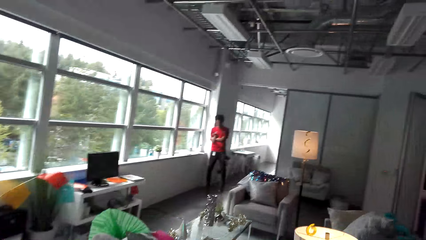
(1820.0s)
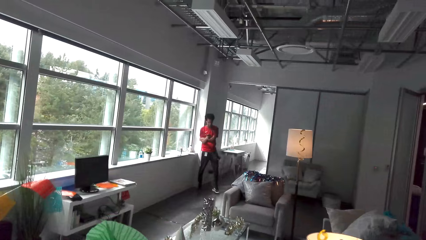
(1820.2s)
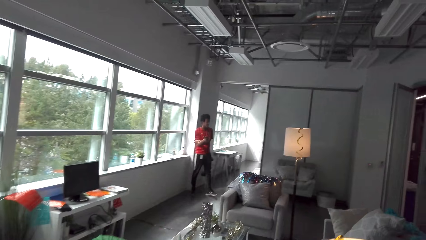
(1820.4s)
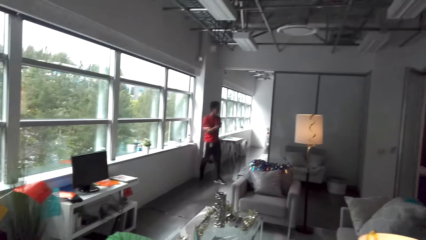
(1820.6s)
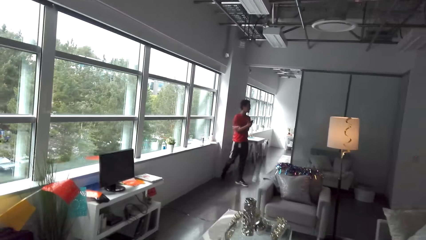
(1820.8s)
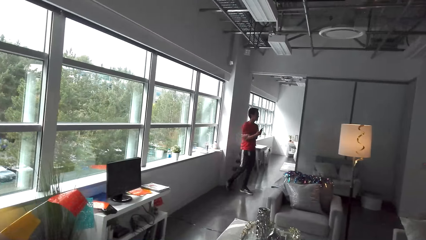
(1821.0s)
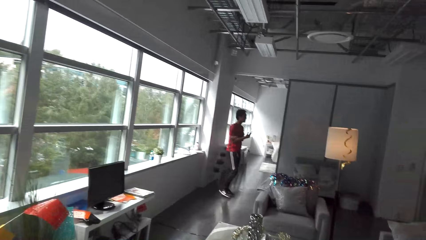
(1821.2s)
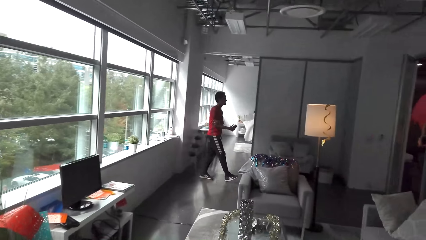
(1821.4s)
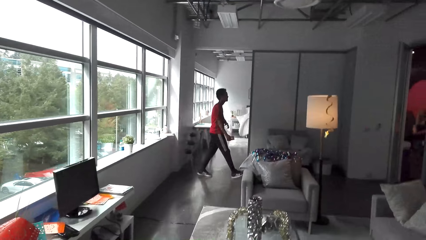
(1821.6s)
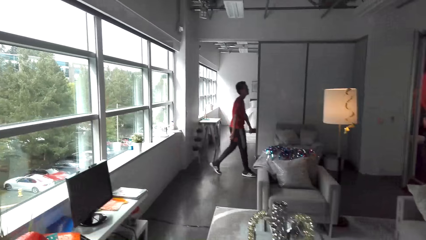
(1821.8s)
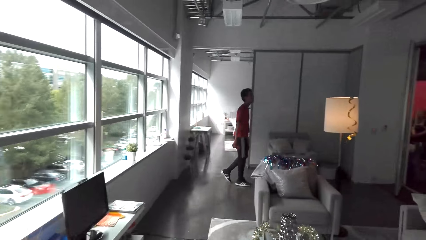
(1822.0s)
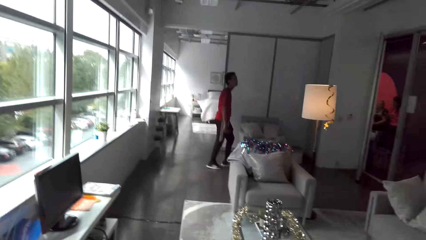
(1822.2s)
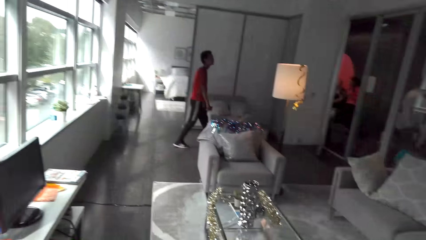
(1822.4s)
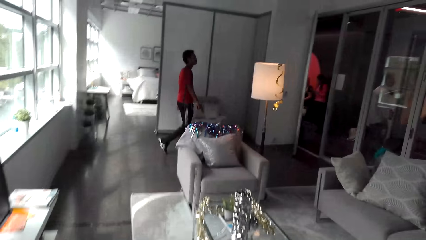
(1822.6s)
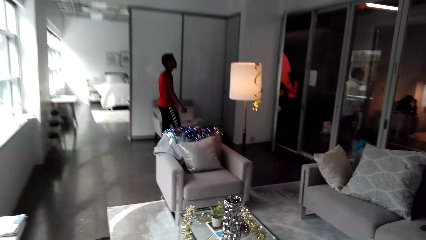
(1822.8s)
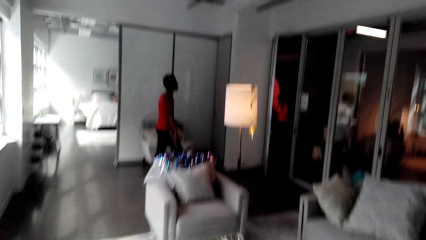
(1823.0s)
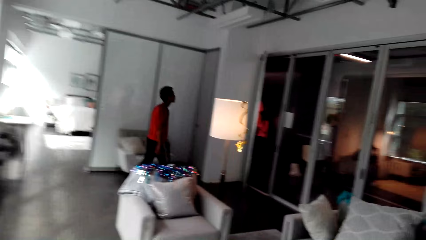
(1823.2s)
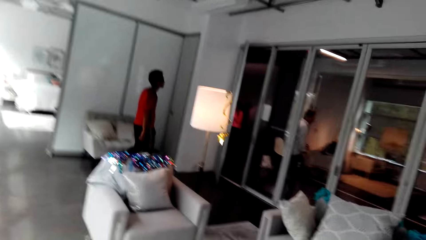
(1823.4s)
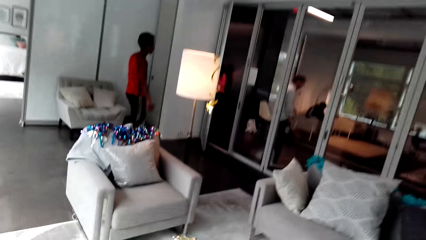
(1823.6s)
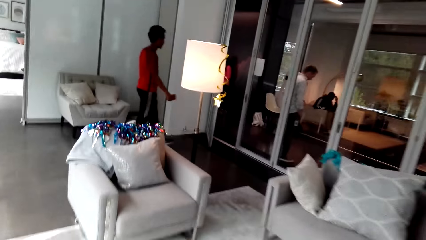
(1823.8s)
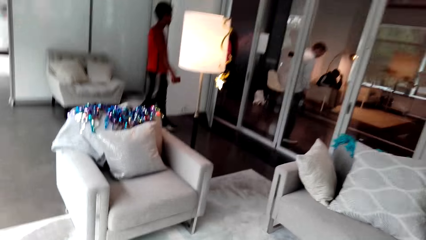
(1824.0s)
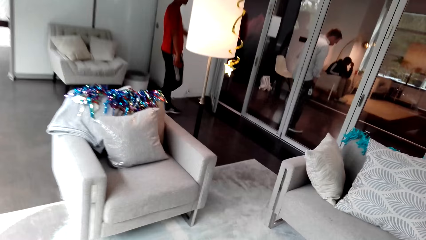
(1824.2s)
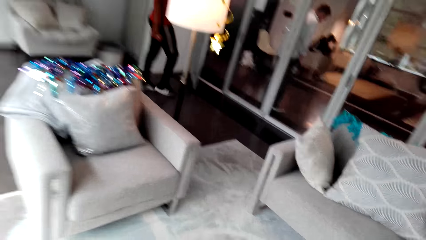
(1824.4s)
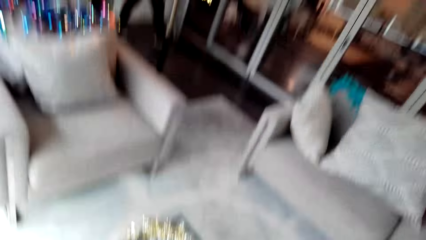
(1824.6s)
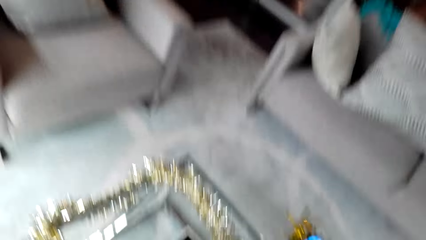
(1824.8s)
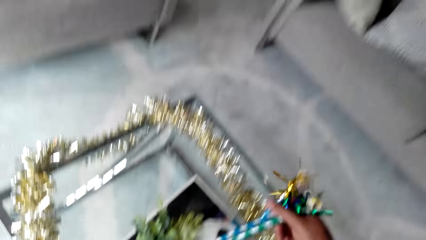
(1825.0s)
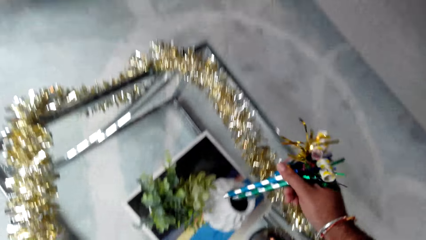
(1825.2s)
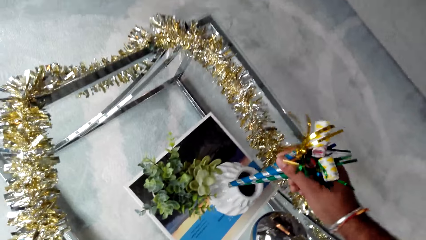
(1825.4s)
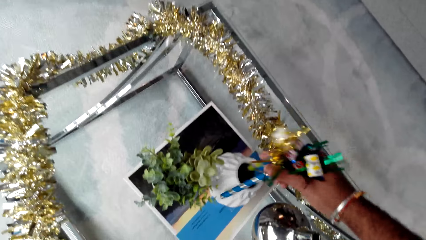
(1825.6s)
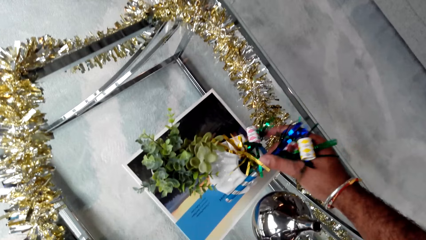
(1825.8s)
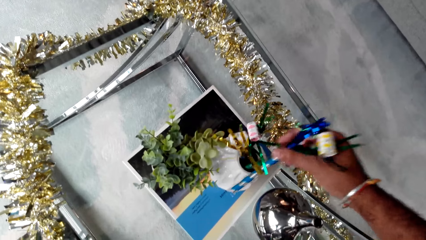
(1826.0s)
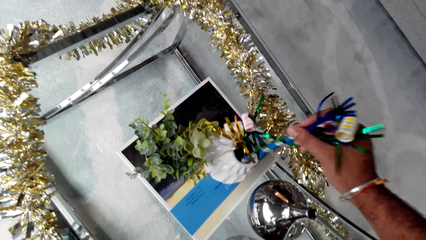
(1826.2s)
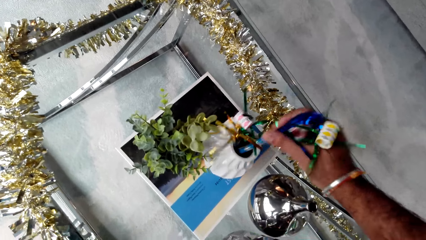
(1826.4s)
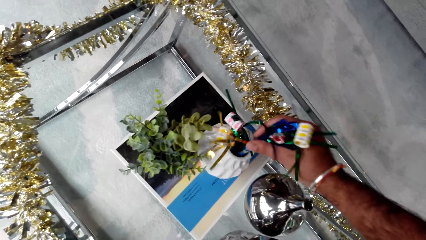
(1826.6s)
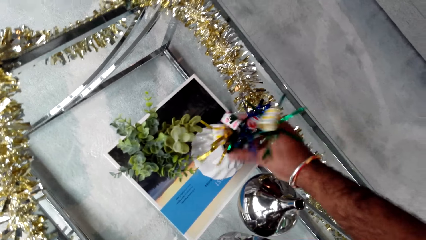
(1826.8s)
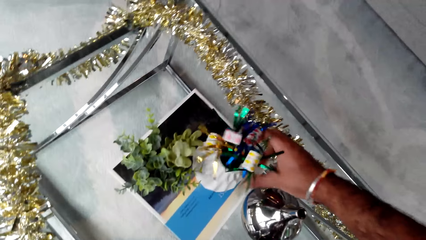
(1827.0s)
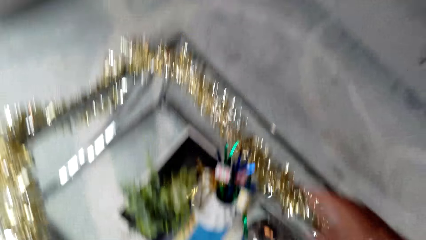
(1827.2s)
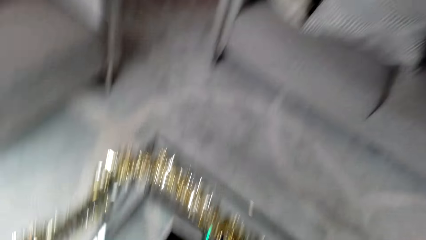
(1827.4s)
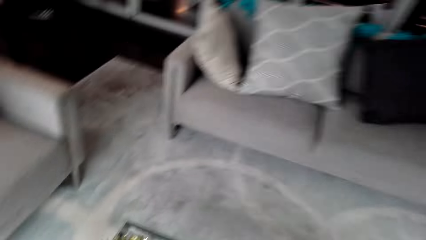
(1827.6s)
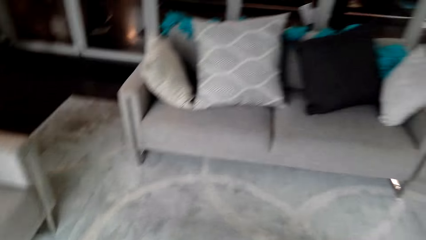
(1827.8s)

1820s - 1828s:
A man walks in the room. The camera wearer puts the decorations on the vase on the table.

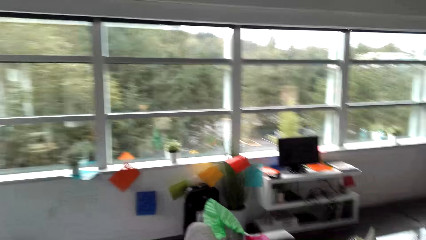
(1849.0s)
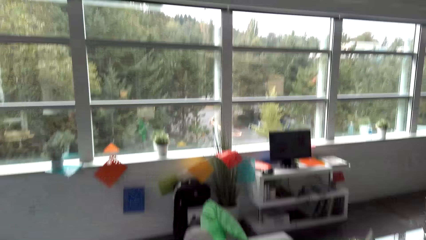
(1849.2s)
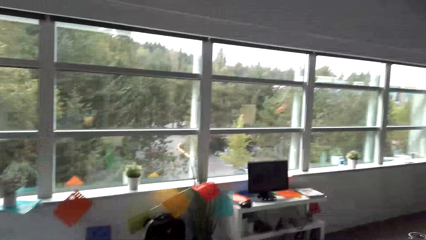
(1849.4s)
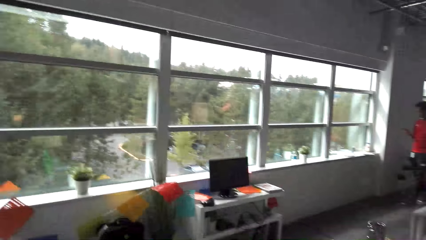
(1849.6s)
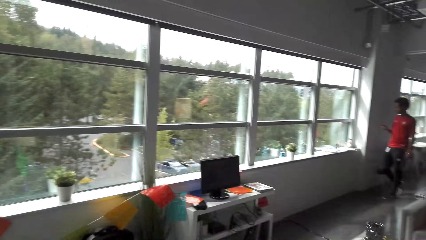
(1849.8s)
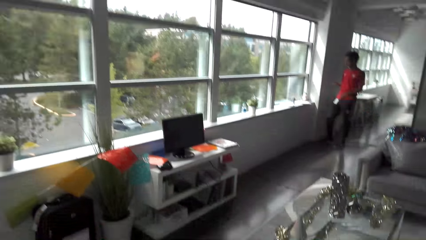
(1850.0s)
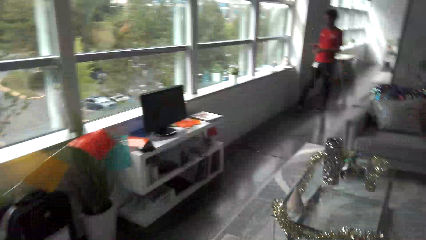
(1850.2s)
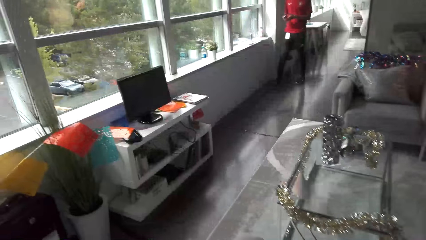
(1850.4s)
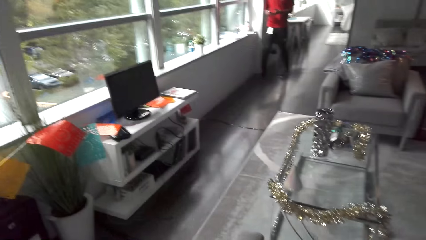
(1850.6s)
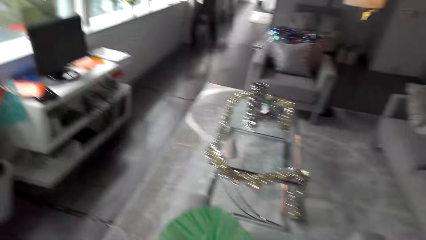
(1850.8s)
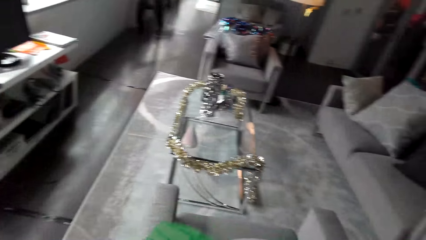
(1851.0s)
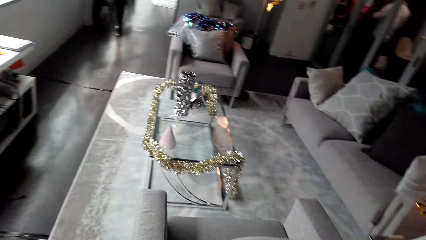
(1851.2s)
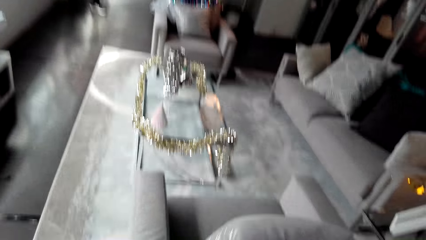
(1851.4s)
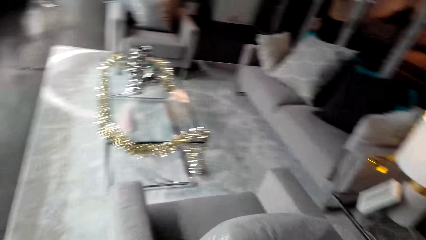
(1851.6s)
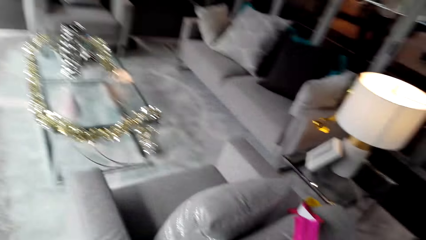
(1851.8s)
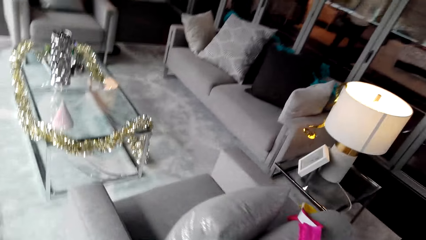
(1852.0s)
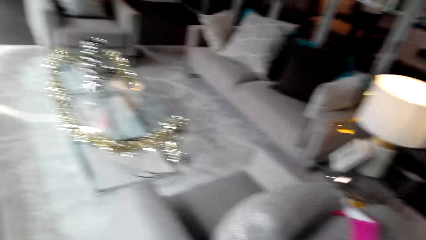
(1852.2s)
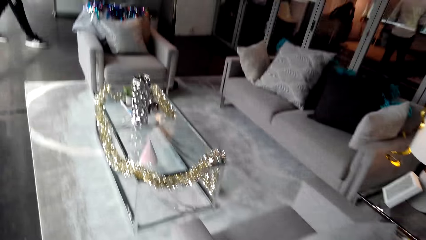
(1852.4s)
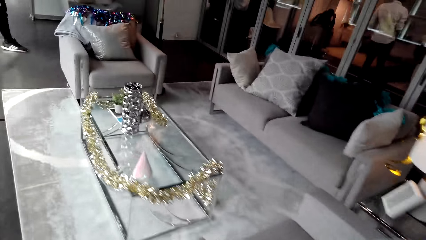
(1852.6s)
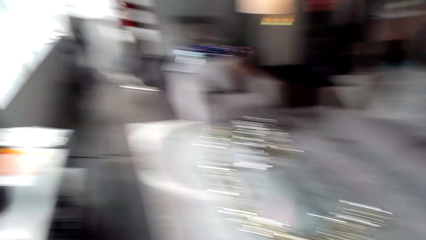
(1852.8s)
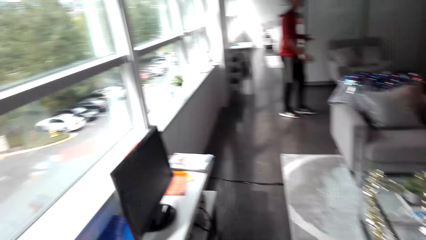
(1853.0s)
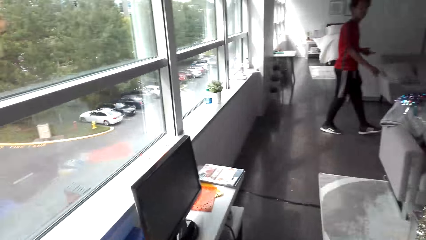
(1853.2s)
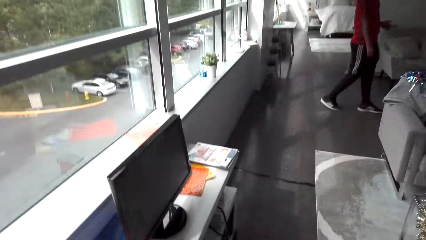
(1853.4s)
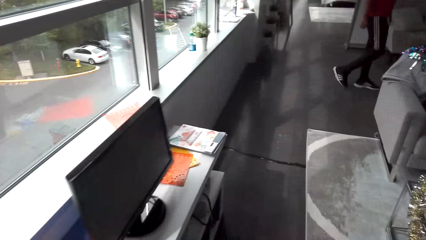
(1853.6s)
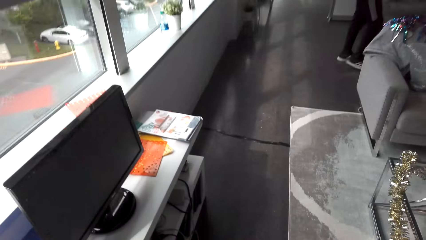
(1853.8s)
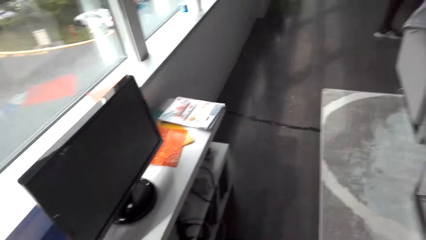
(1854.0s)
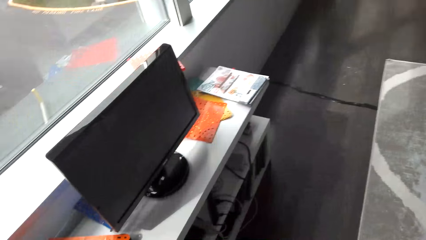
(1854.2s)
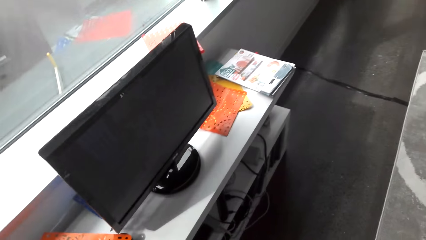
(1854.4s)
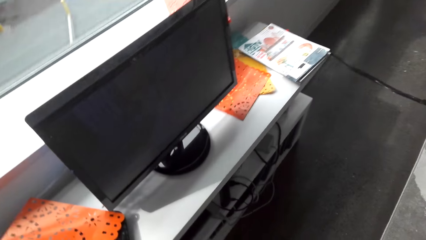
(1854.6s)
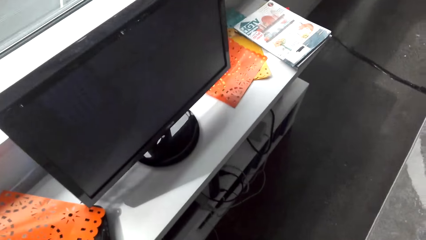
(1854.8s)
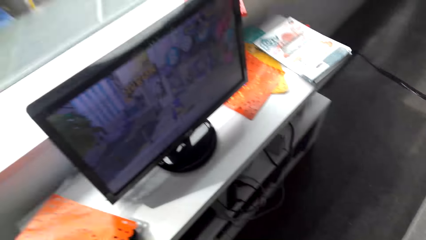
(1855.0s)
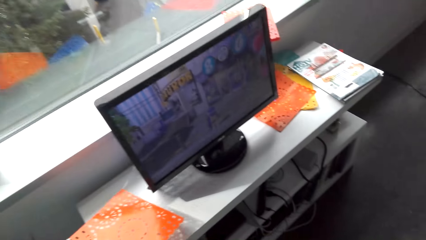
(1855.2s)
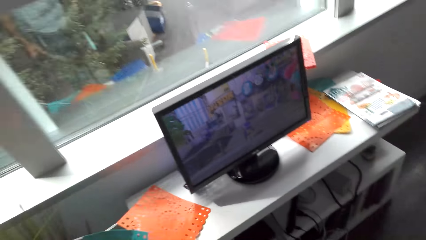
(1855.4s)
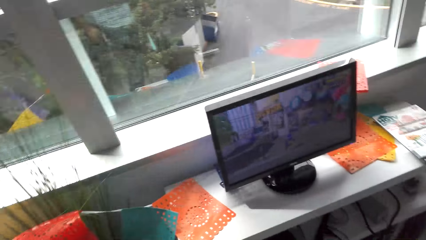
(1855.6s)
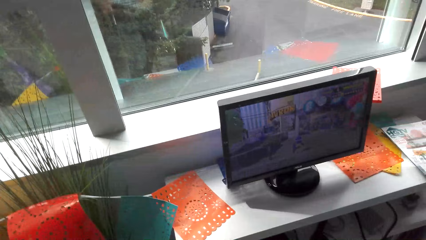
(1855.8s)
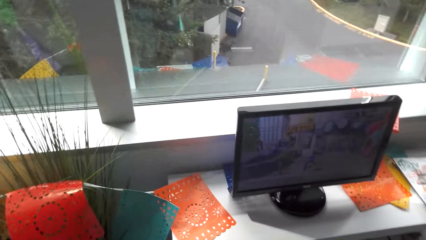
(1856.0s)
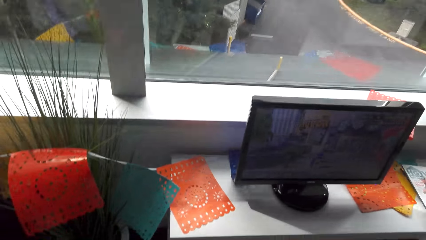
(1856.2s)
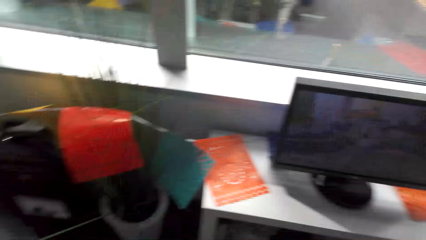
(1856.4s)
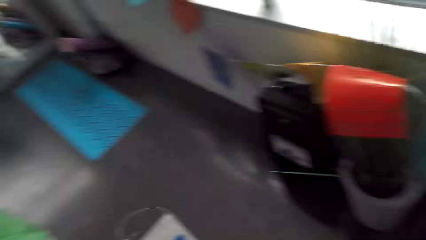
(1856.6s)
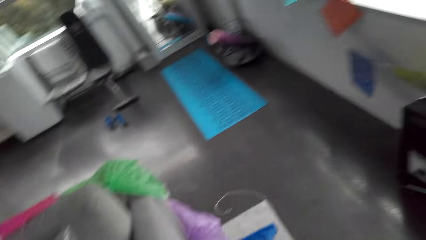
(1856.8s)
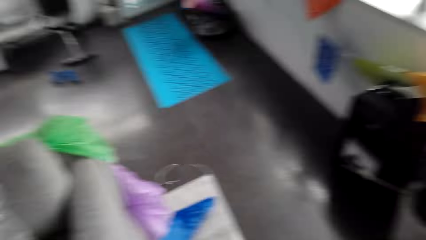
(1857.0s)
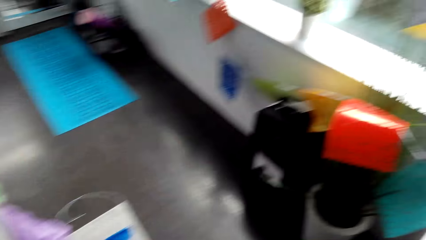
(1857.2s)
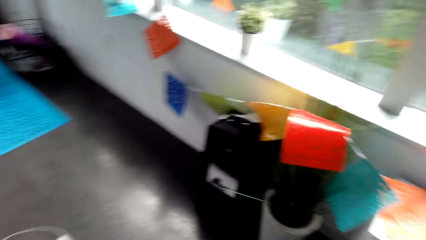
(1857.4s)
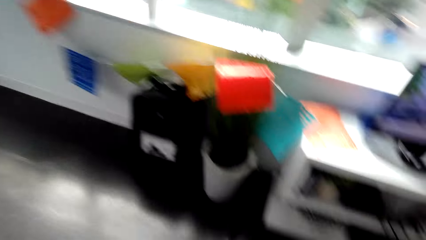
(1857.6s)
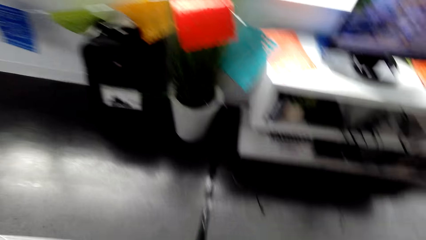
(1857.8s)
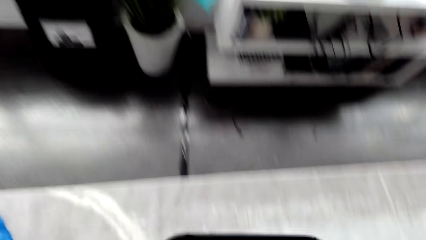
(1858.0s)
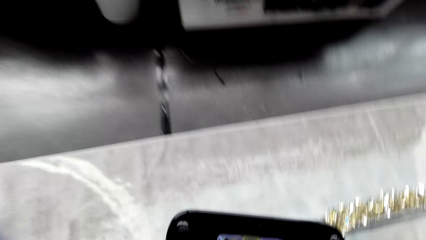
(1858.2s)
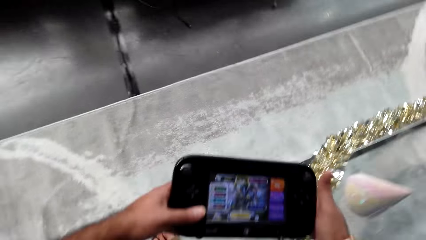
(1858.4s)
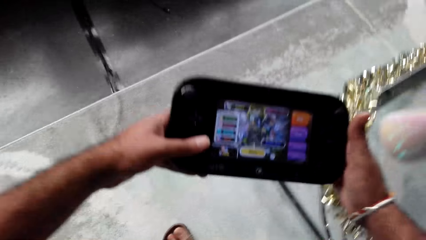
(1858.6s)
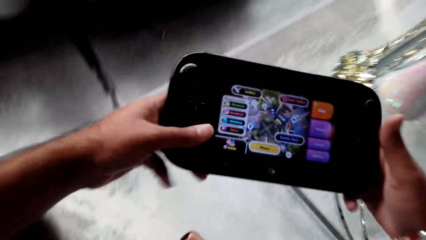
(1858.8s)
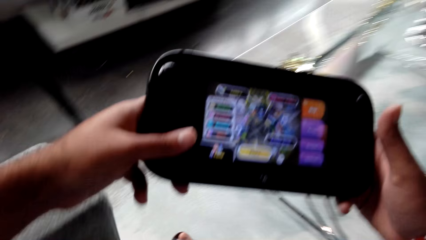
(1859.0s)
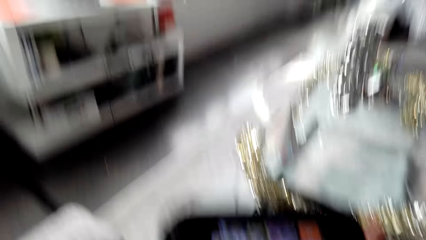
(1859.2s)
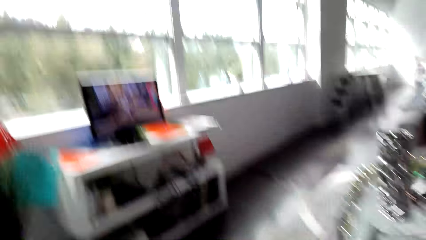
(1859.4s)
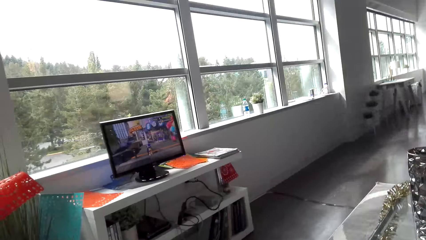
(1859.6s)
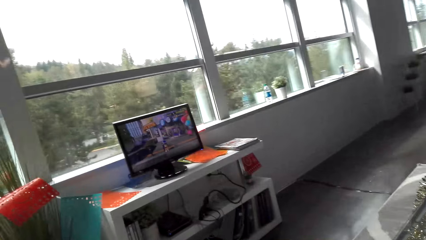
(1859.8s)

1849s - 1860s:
The camera wearer picks up a video game controller on the seat. They play a video game in the room. They sit on the seat in the room.
